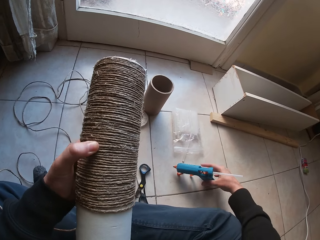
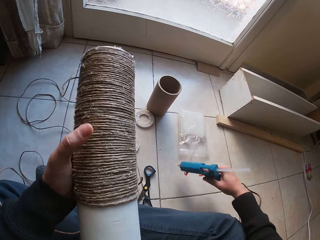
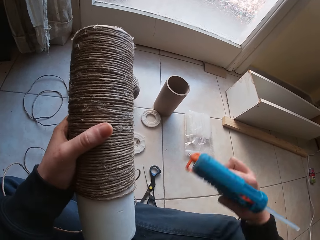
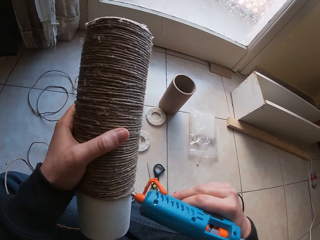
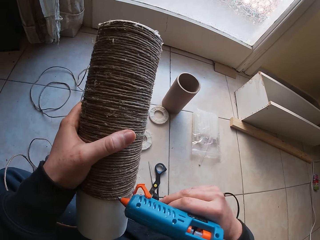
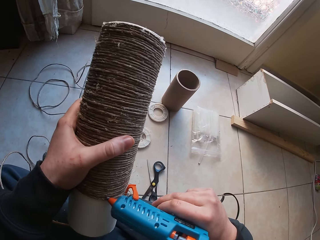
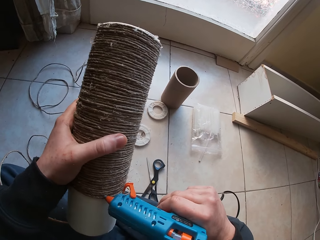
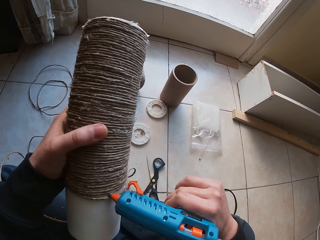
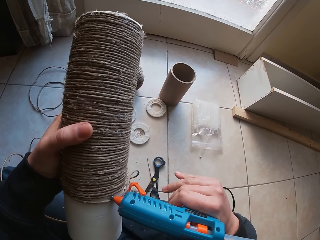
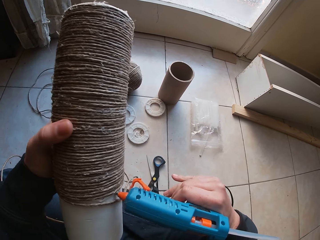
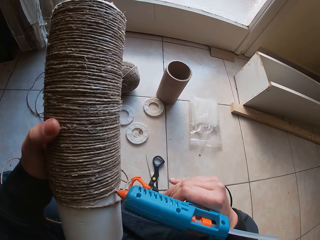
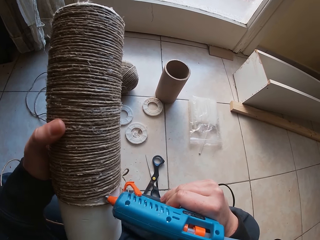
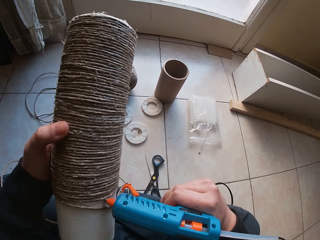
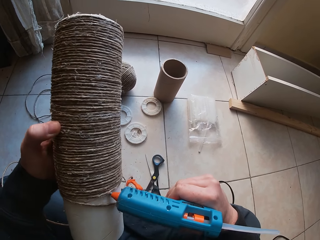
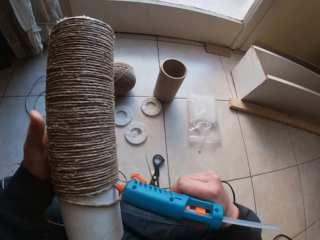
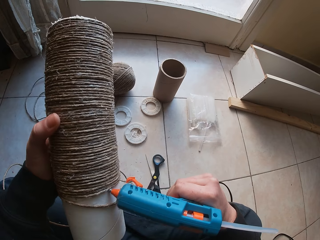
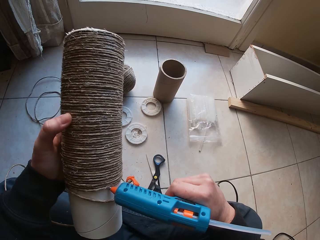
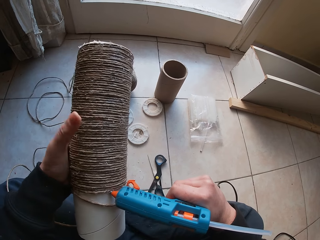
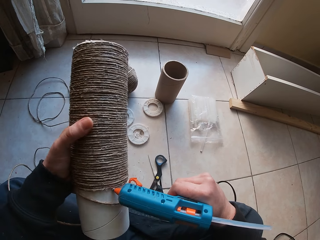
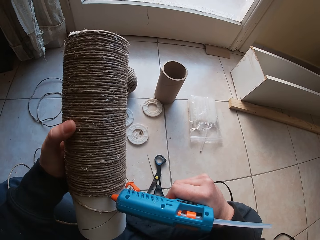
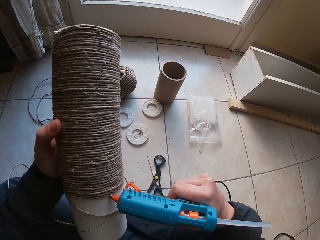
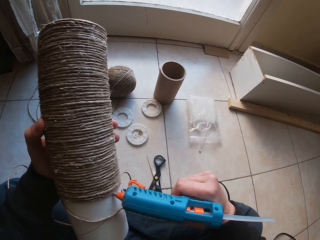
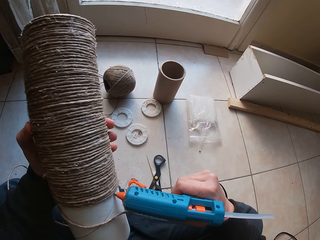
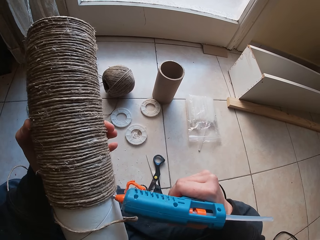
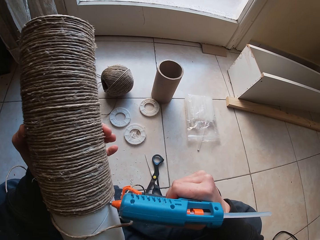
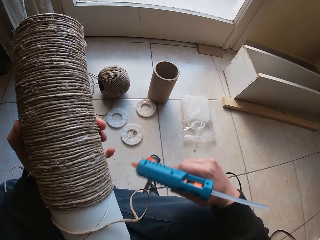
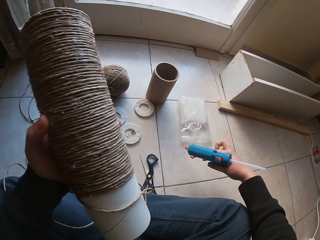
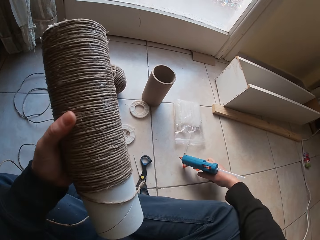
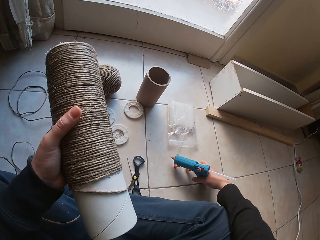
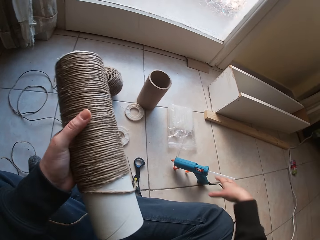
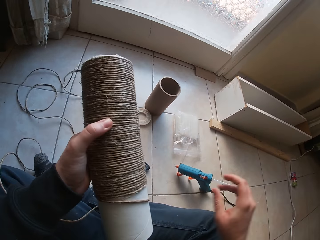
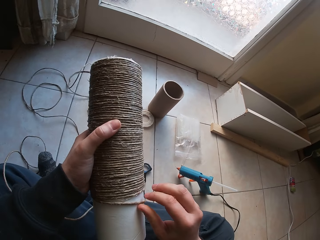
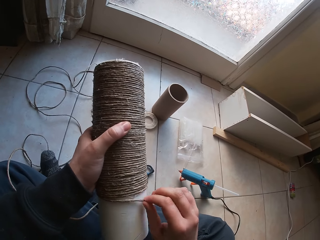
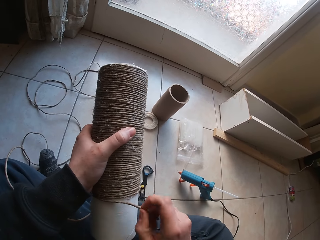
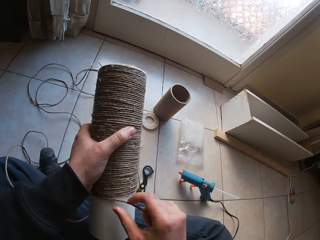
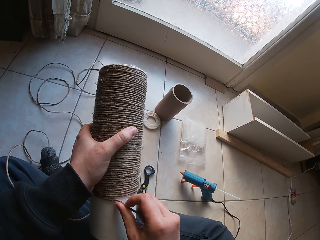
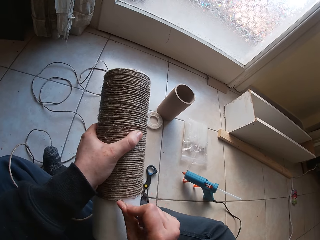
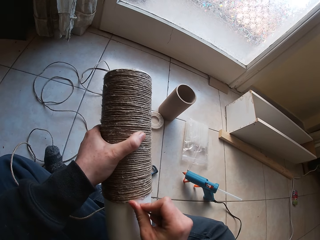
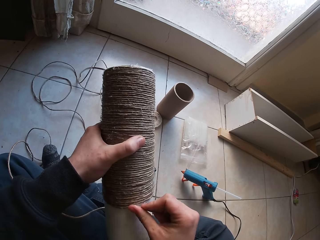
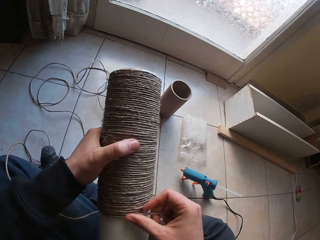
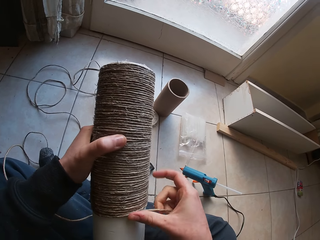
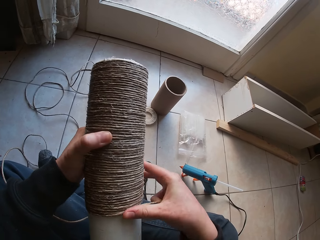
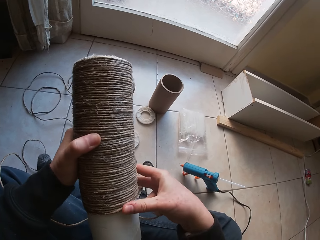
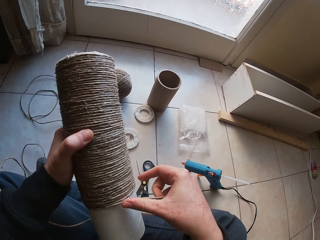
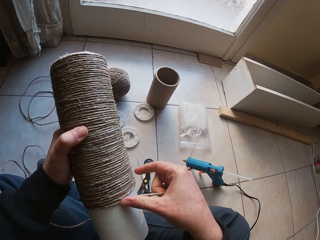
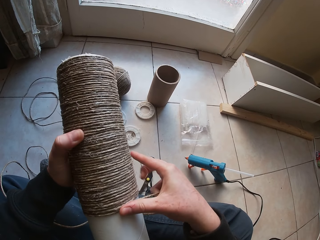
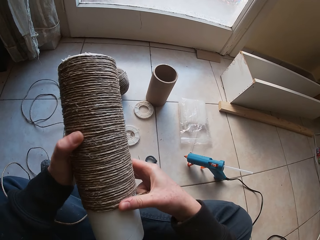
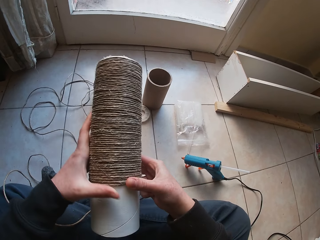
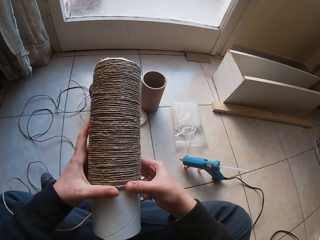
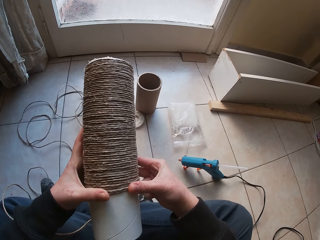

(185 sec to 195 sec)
The camera wearer picks up the glue gun from the floor with his right hand. He pours glue from the glue gun on the cardboard tube of the twine with his right hand. He drops the glue gun on the floor with his right hand. He wraps the loose twine on the cardboard of the twine with his right hand. He adjusts the hemp string on the roll with the right hand.

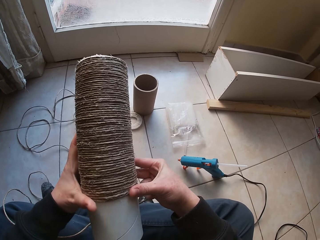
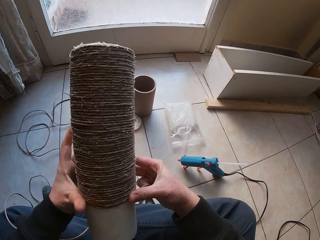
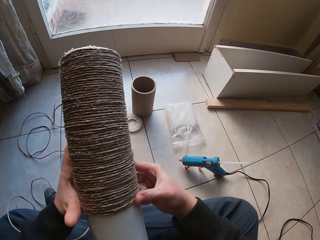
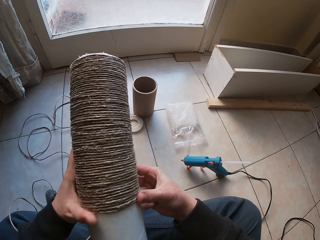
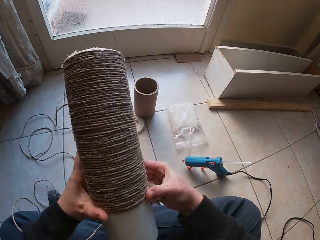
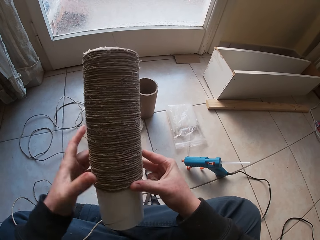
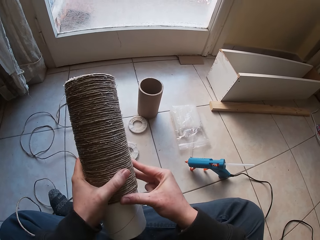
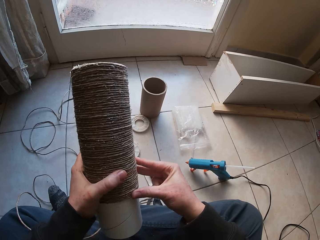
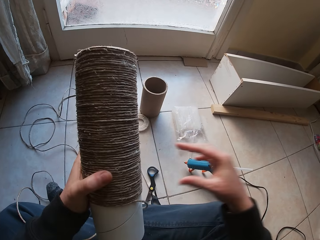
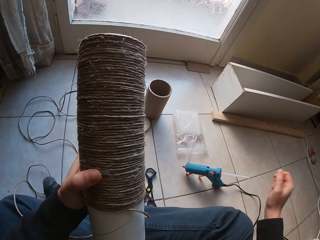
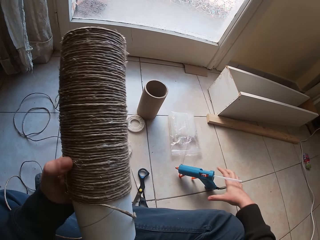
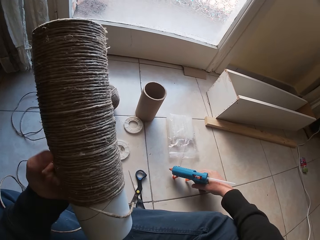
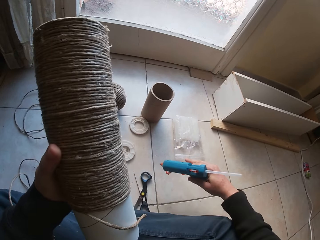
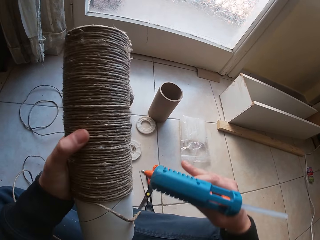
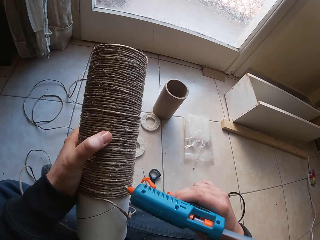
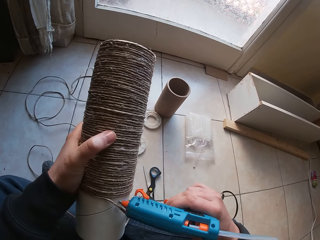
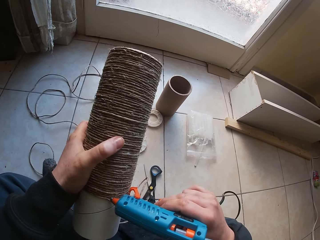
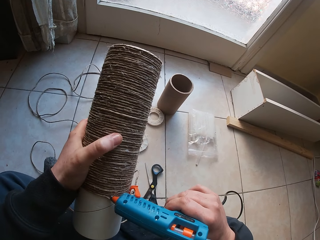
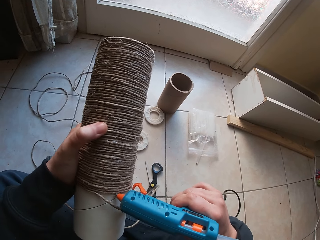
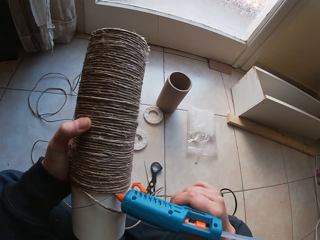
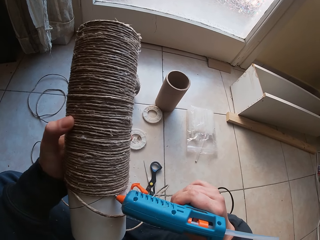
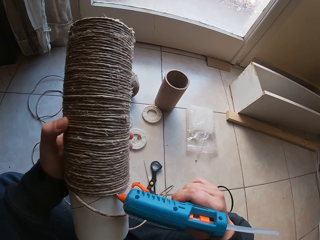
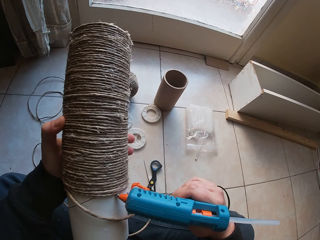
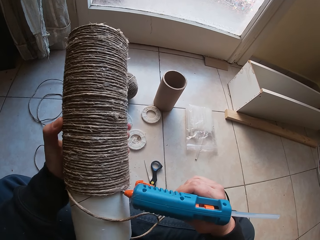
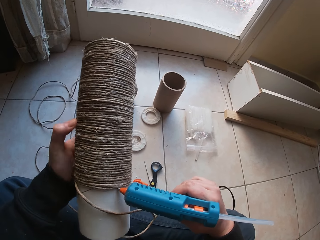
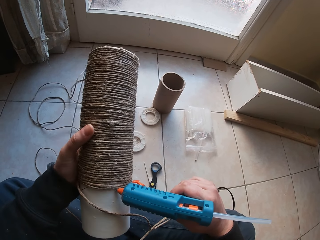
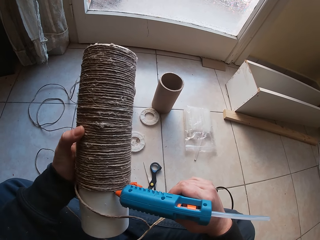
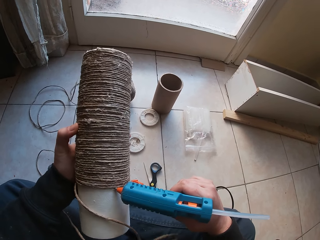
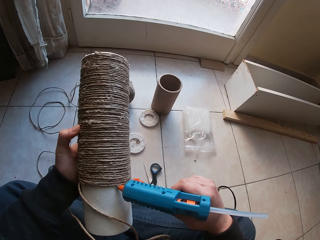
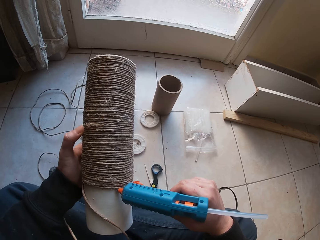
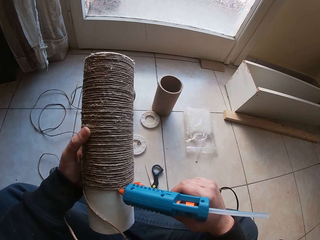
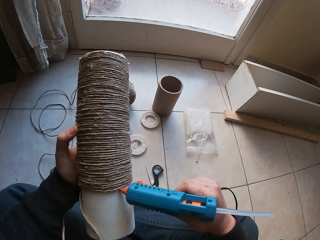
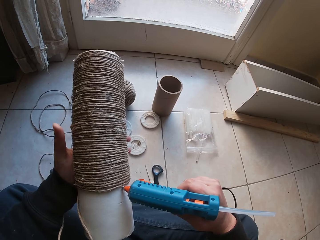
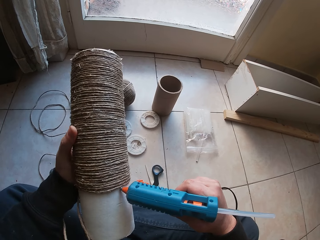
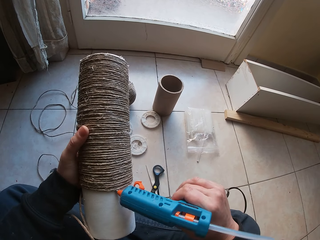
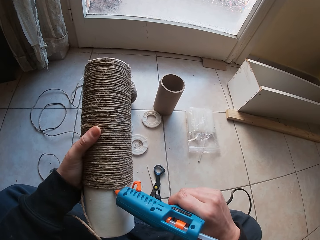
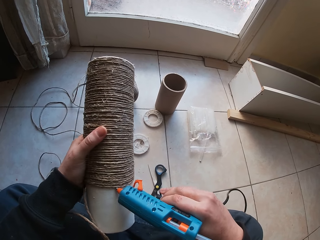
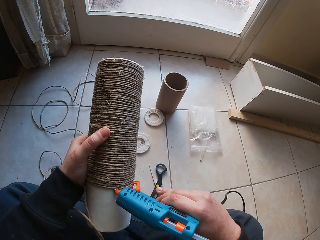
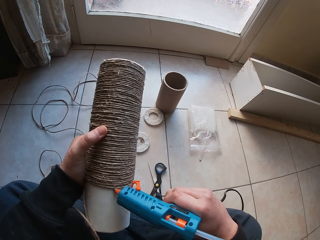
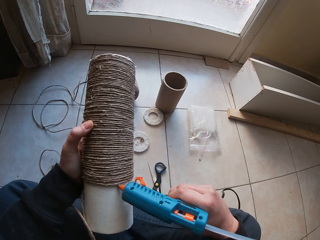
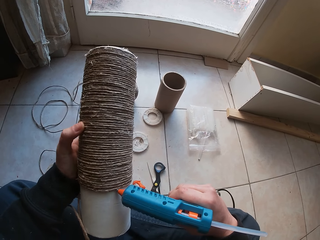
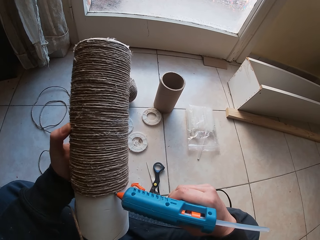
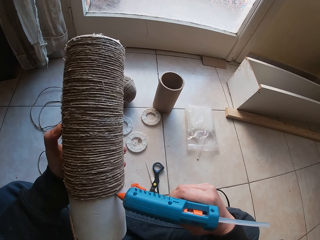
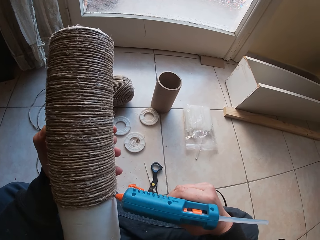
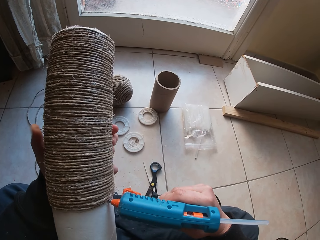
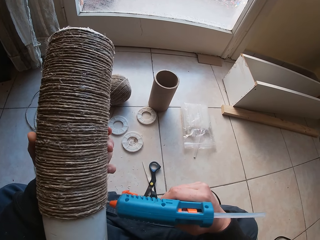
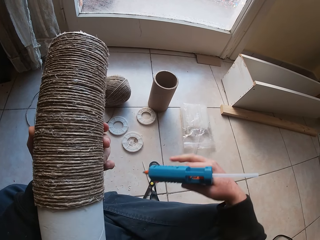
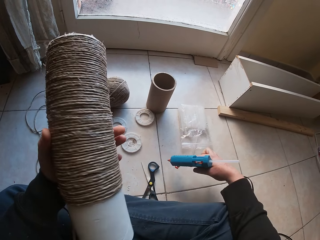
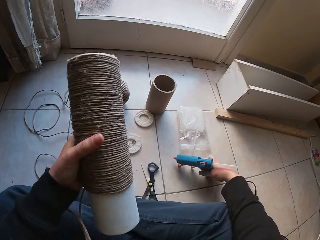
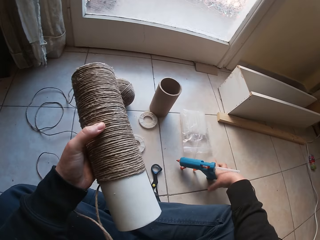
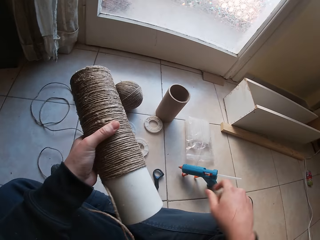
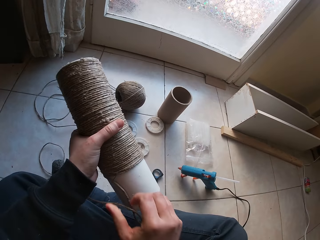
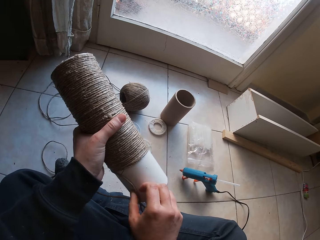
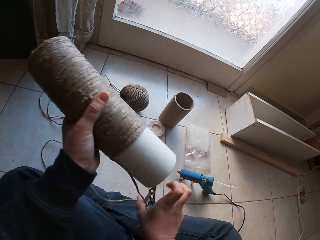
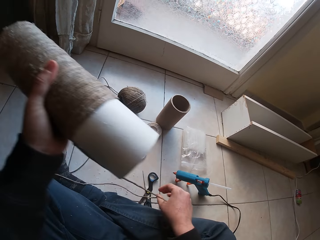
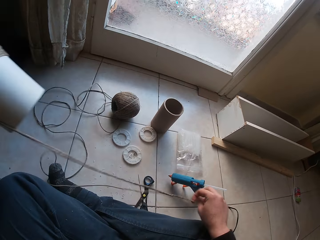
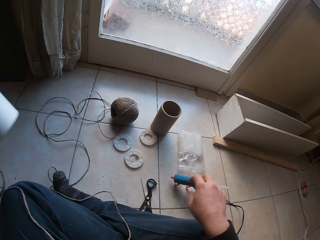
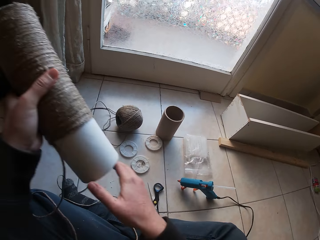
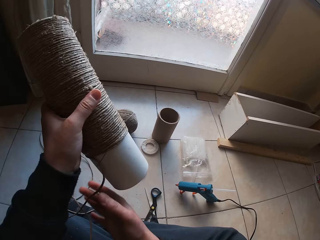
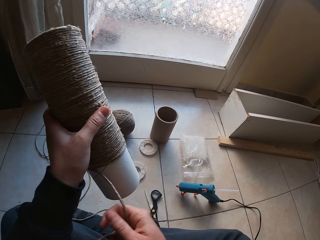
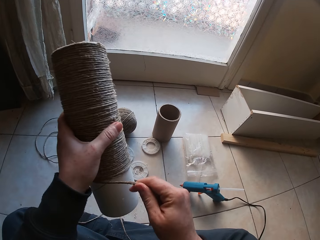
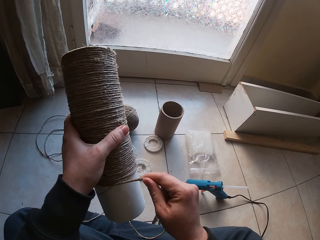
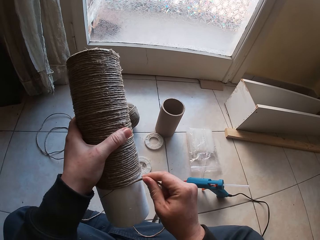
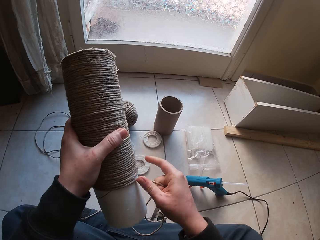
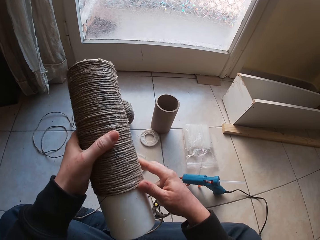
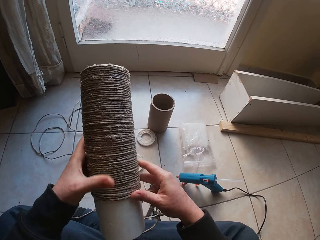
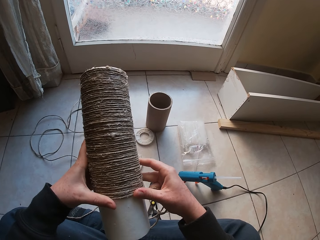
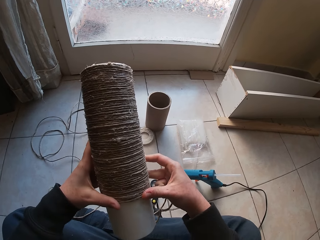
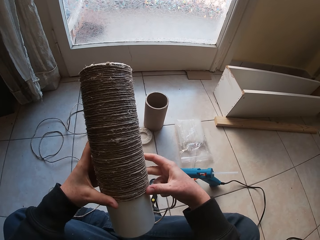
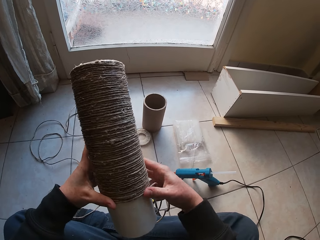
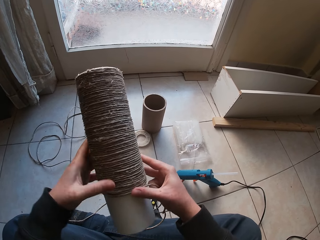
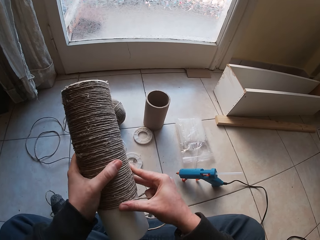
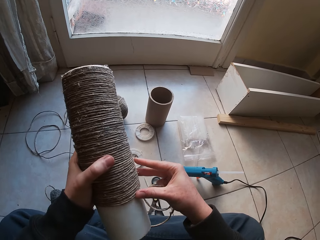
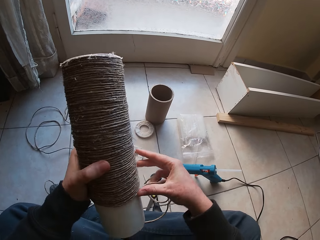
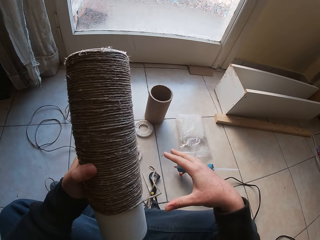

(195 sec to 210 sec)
The camera wearer picks up the glue gun from the floor with his right hand. He pours glue from the glue gun on the cardboard tube of the twine with his right hand. He drops the glue gun on the floor with his right hand. He adjusts the loose twine on the cardboard of the twine with his right hand. He wraps the loose twine on the cardboard of the twine with his right hand.
